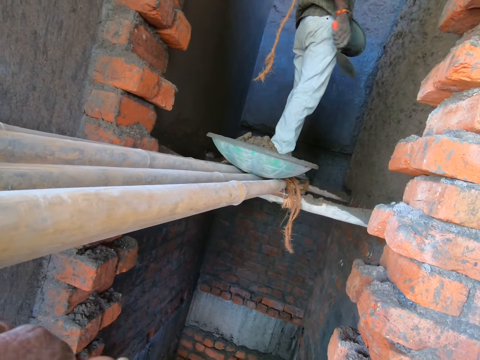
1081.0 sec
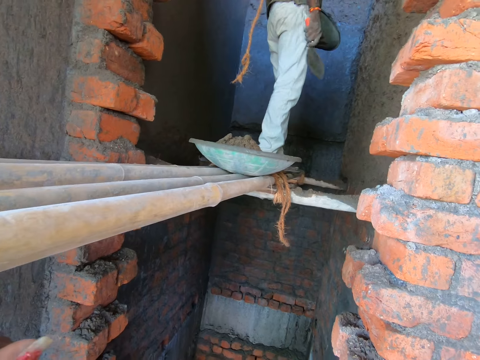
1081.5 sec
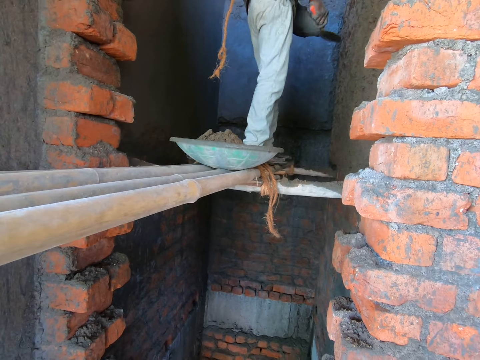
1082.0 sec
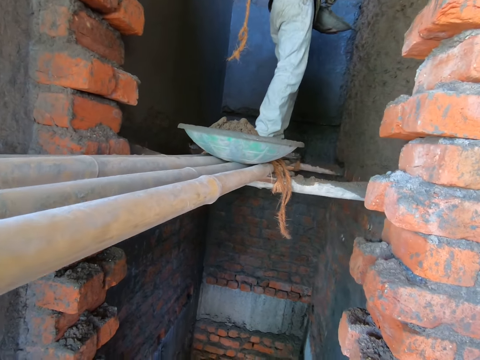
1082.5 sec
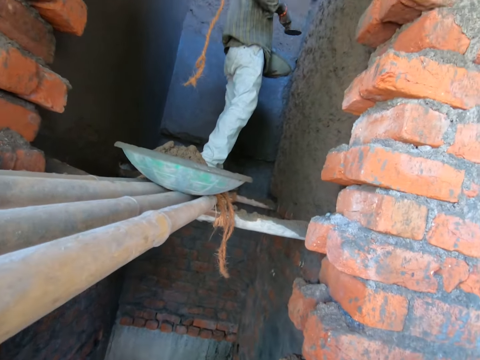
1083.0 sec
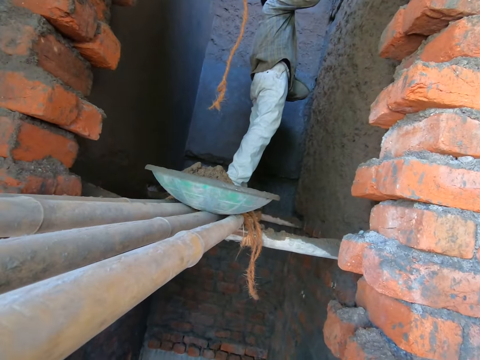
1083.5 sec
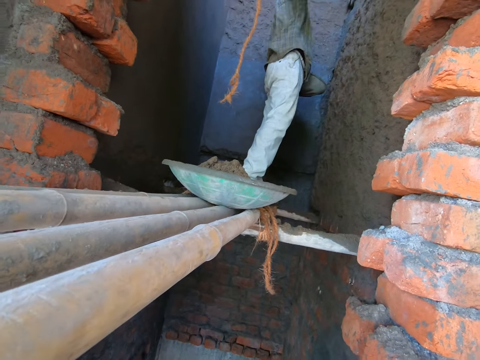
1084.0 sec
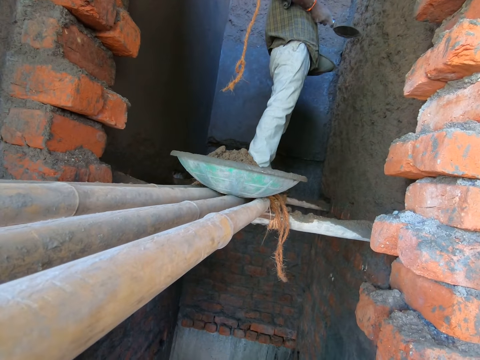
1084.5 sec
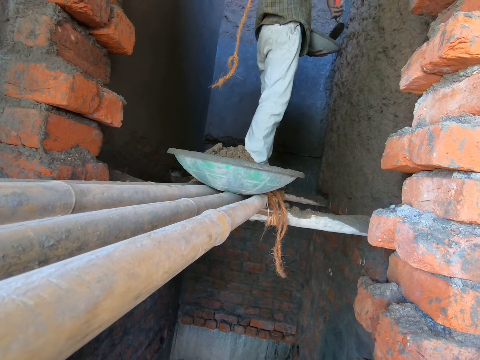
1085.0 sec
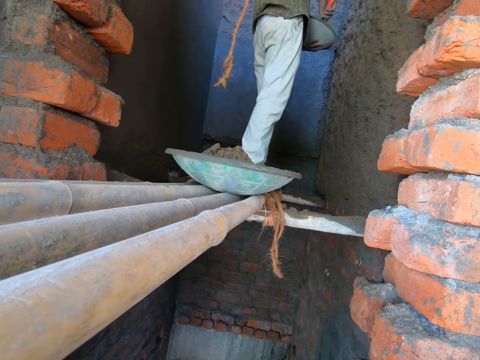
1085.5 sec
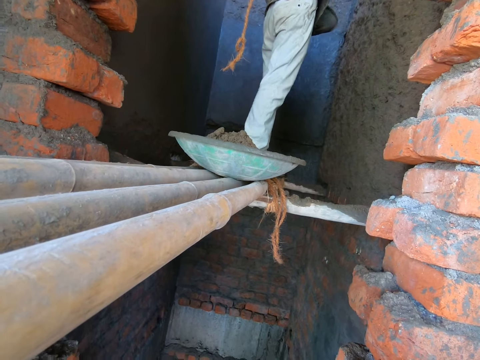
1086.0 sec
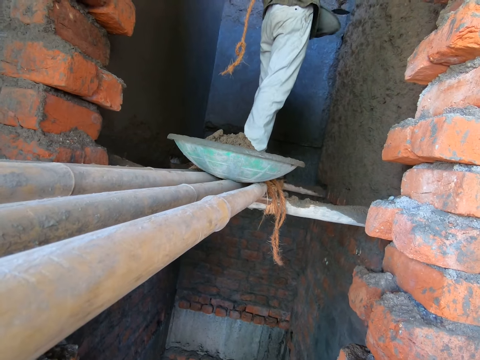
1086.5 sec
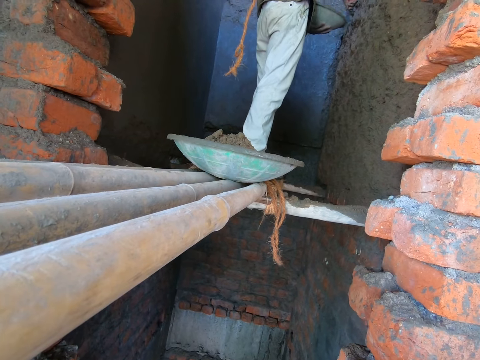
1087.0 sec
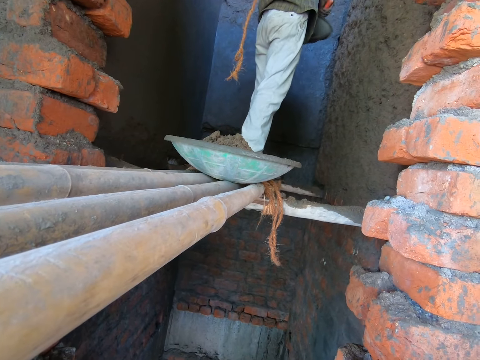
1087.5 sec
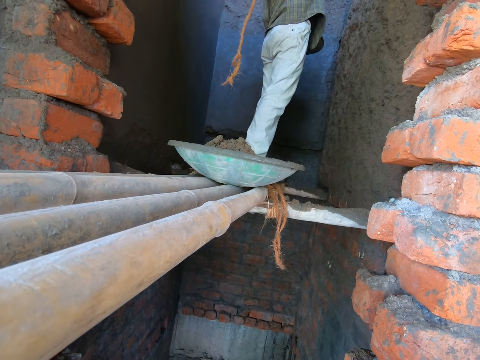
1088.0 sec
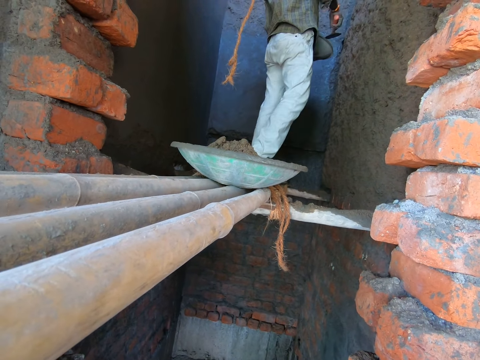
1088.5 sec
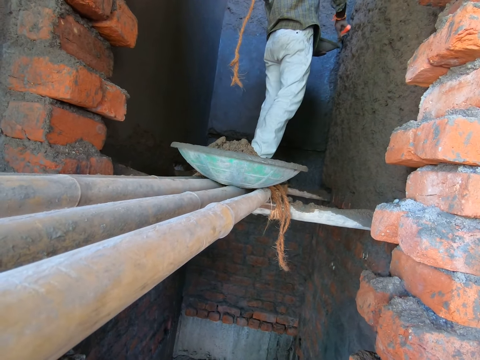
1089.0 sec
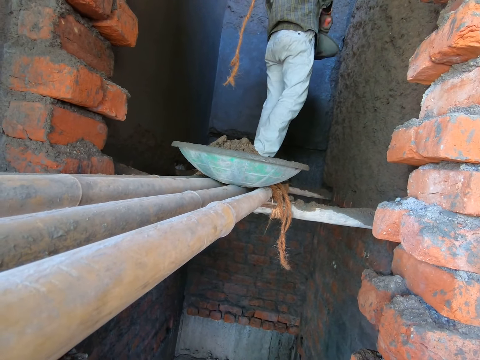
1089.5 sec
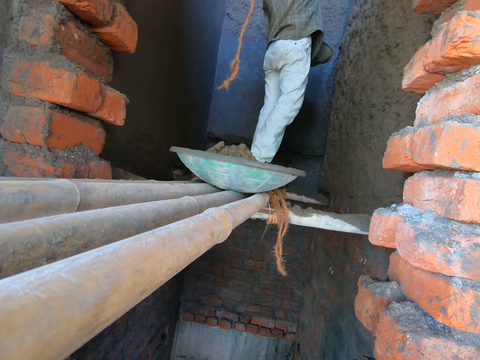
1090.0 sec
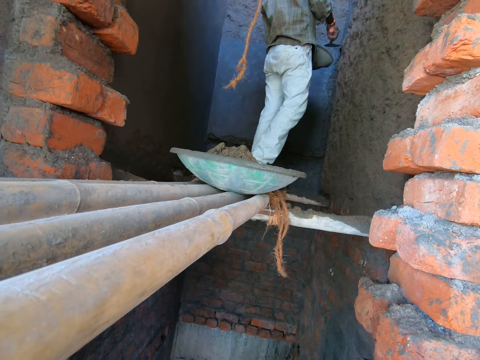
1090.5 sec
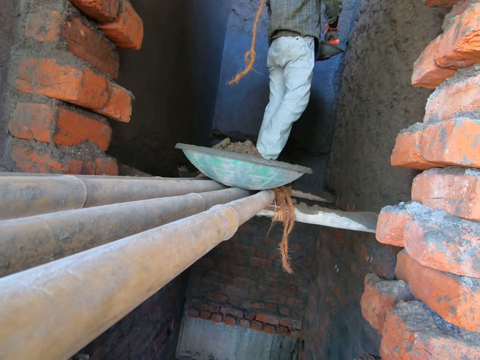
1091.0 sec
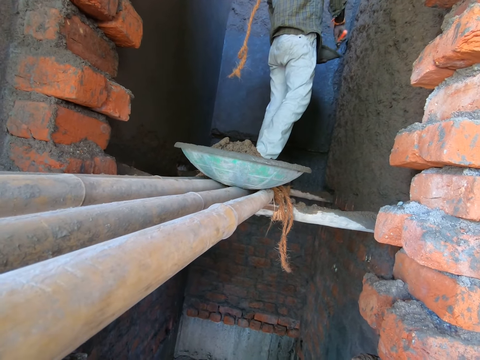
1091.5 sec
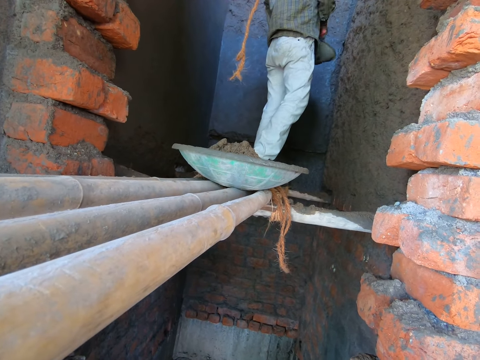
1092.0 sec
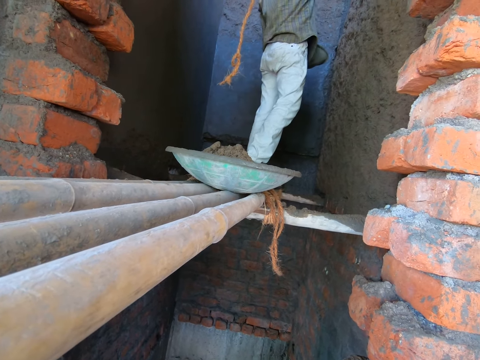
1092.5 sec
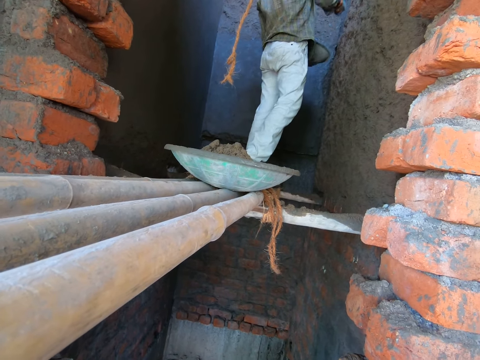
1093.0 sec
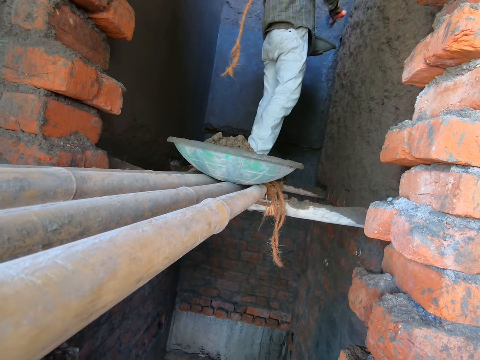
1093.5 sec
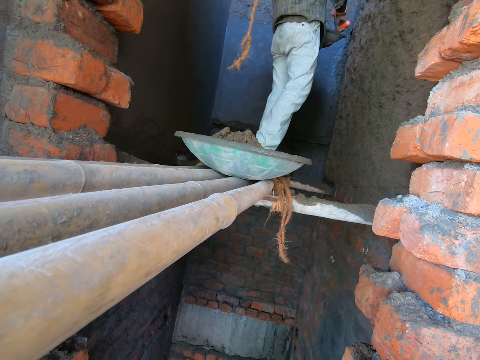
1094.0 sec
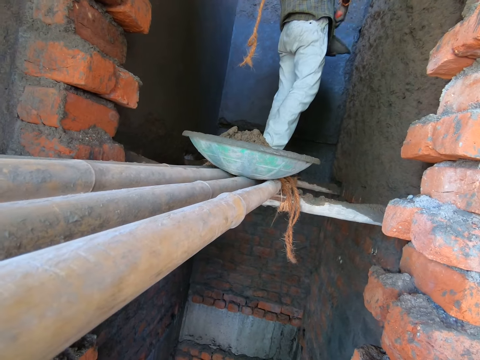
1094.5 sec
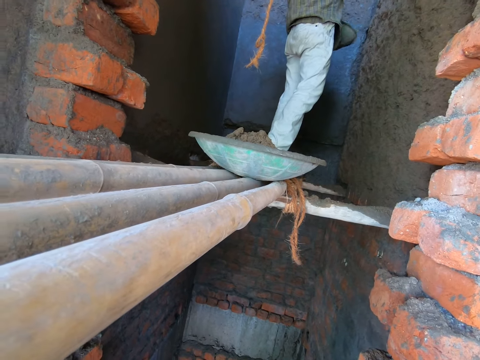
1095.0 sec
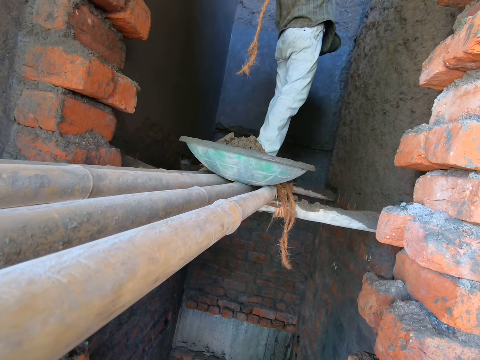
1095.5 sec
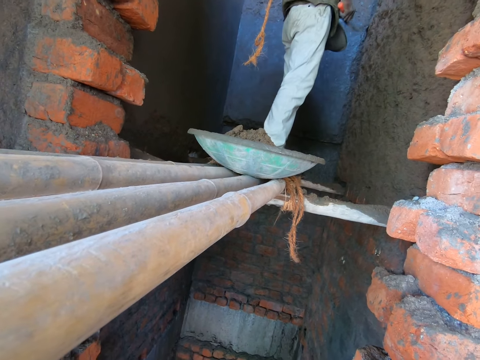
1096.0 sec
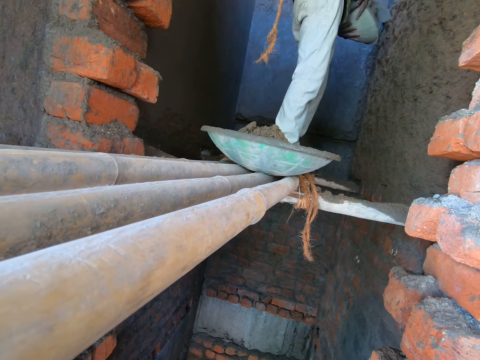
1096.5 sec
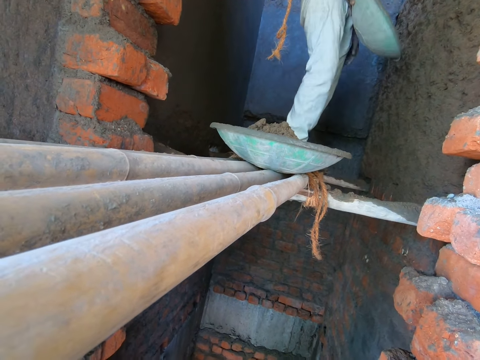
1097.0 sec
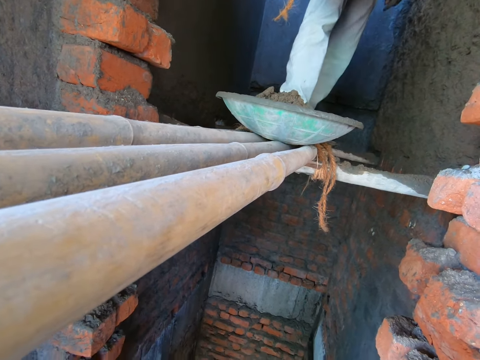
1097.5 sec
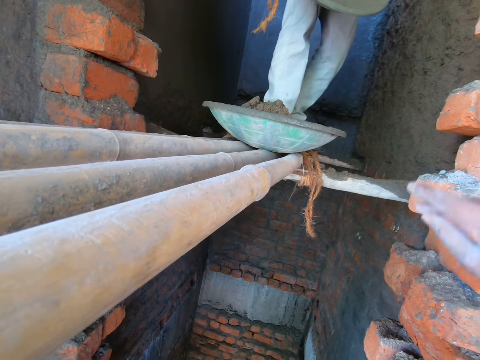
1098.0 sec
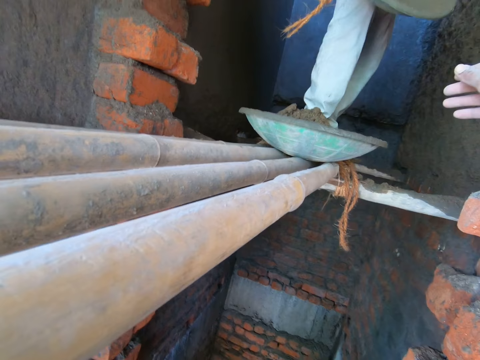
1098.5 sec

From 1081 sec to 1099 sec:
The man packs sand from the bowl with the trowel in his right hand. He does this repeatedly. Another man applies cement mortar on the wall with a trowel in his right hand. He passes the mortar pan to his right hand.

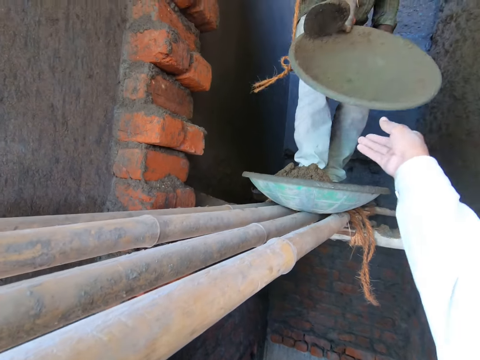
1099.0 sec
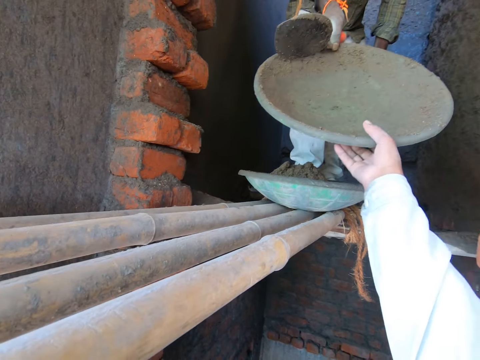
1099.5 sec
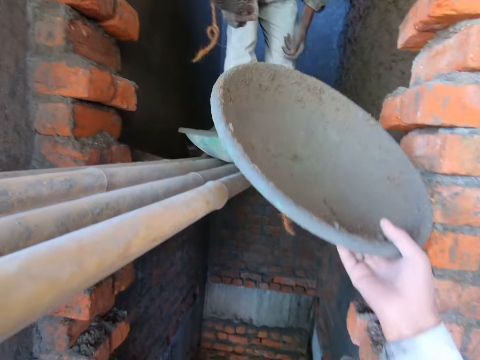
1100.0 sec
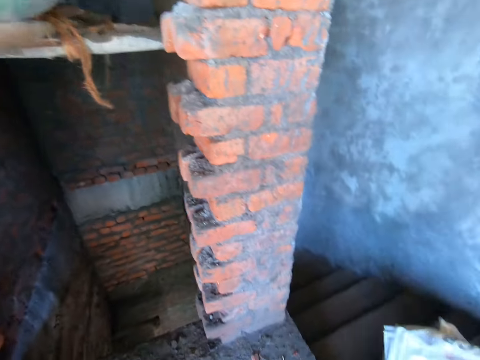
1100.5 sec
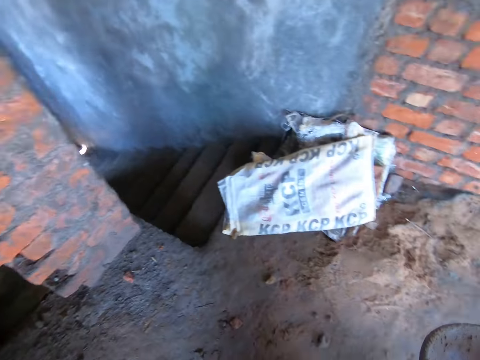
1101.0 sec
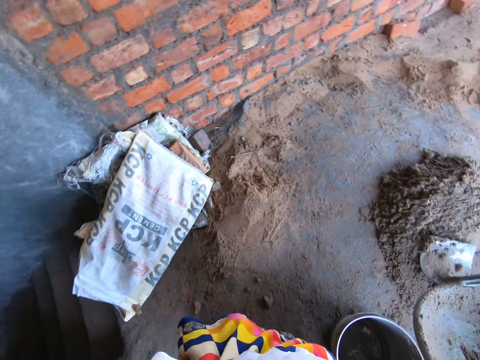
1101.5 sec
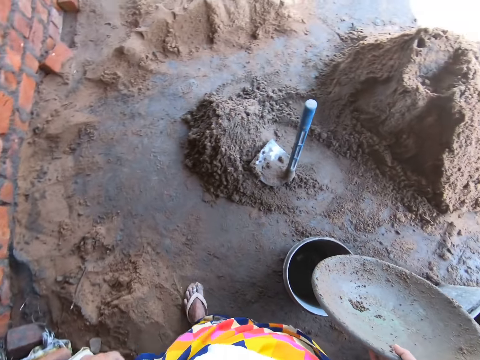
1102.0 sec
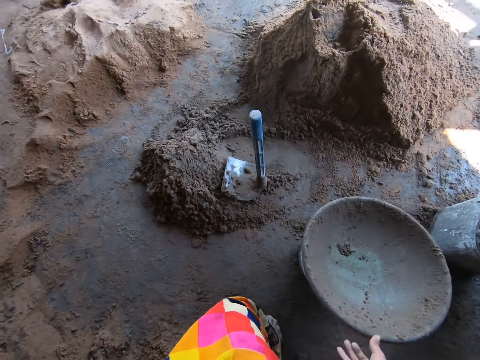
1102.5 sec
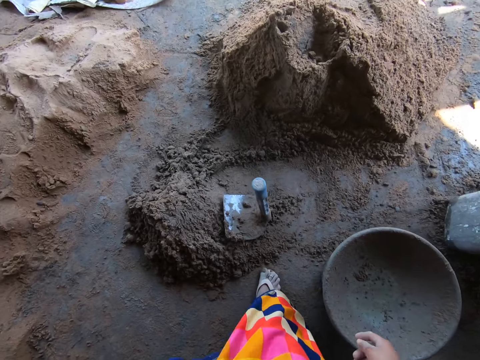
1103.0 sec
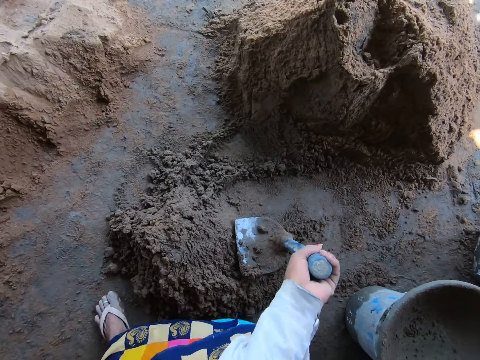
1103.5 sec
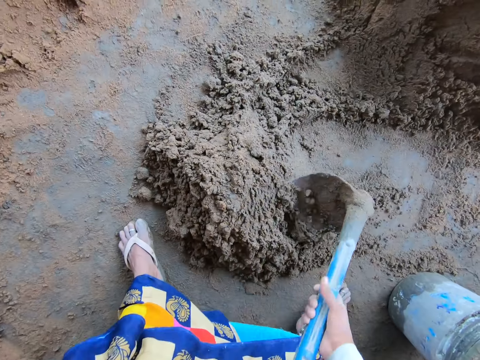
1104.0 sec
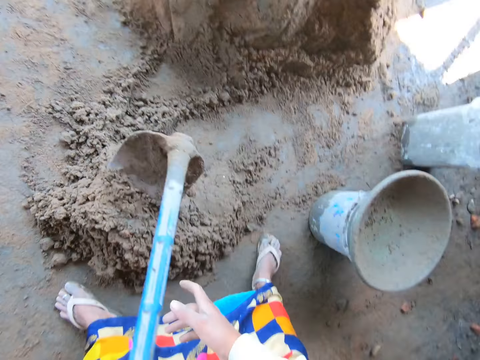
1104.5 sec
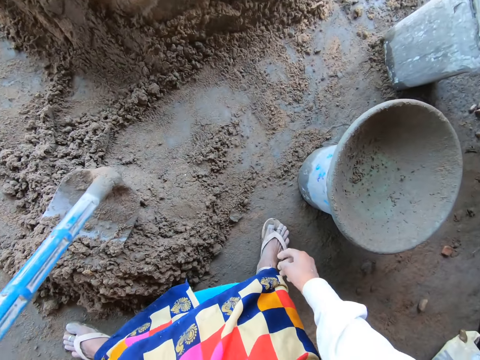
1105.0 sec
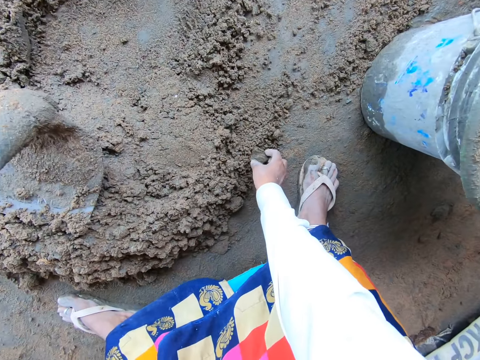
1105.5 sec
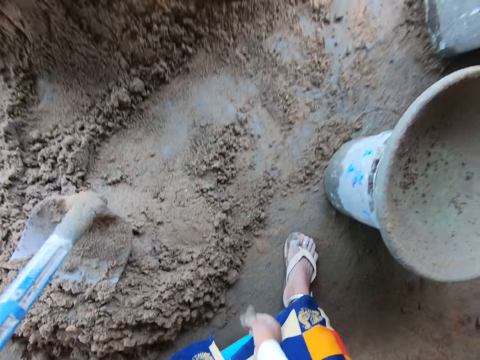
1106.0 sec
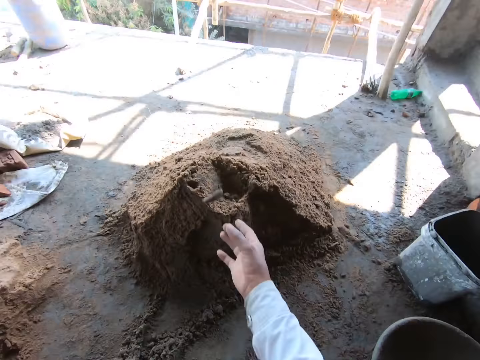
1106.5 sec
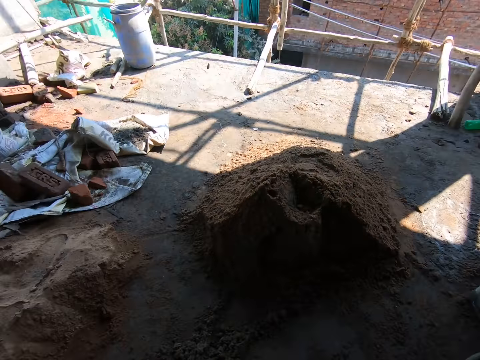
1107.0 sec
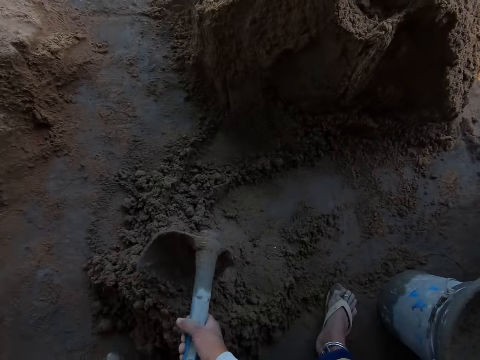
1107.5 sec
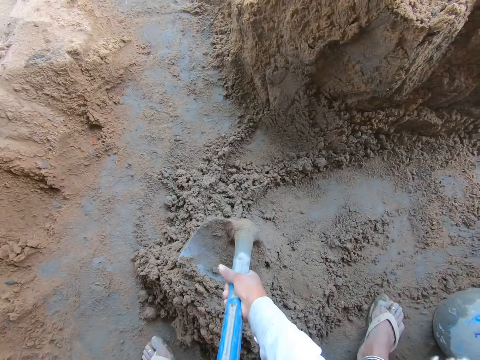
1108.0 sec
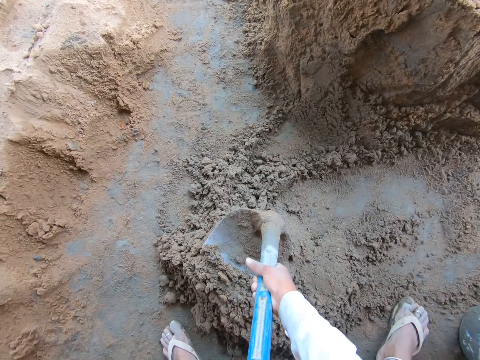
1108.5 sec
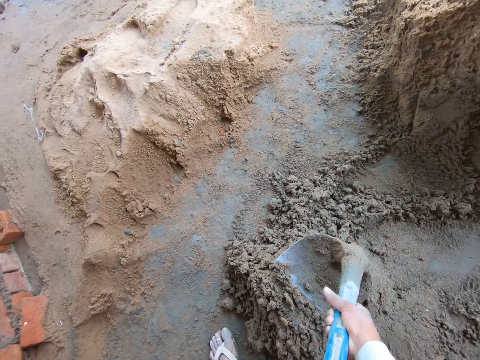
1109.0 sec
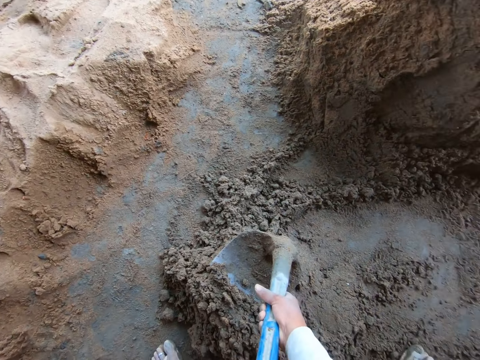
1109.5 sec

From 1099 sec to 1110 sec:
The camera wearer collects the mortar pan from the man with her right hand. The man gives a basket to her. The man scoops a cement mortar from a plastic container with the trowel in his right hand. The man drops the mortar pan on a plastic bucket with his right hand. The camera wearer drops the basket on the ground. She picks up a hoe from the ground with her left hand. She holds the hoe with both hands. She removes a stone with her right hand from a mixture of sand and cement on the ground. She throws away the stone with her right hand. She holds the hoe with her right hand. She does something.
